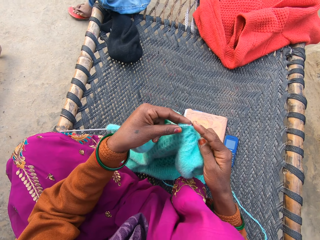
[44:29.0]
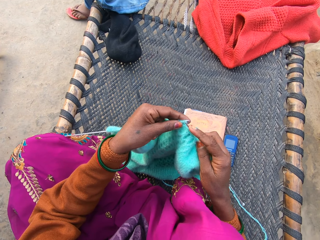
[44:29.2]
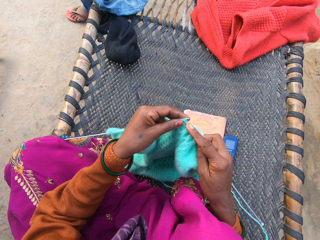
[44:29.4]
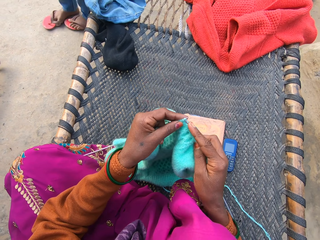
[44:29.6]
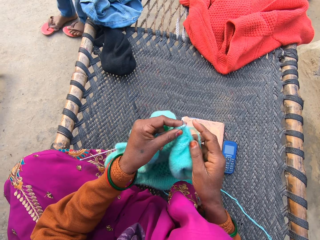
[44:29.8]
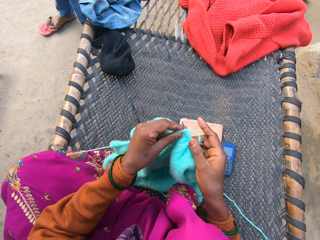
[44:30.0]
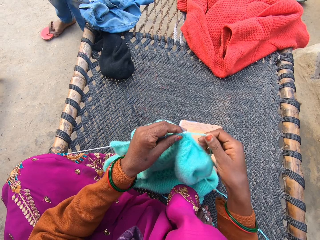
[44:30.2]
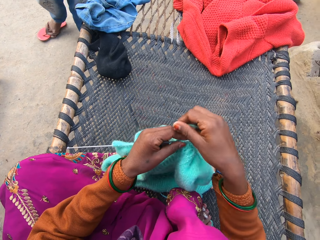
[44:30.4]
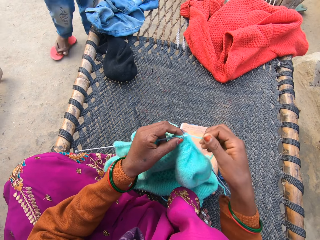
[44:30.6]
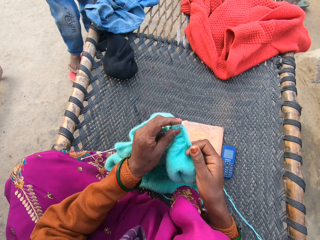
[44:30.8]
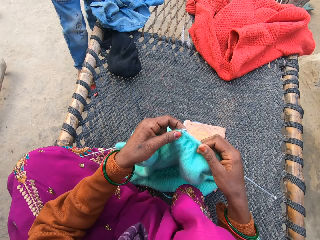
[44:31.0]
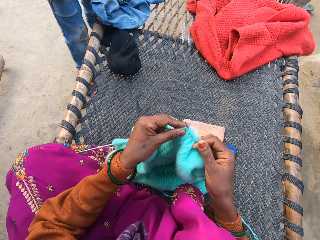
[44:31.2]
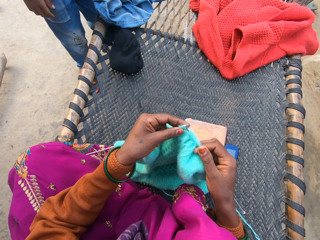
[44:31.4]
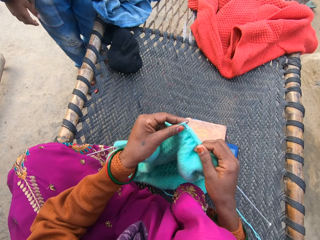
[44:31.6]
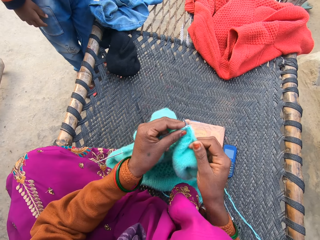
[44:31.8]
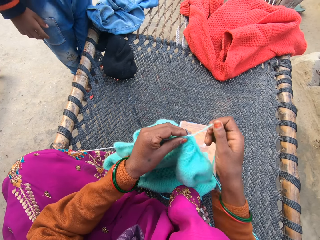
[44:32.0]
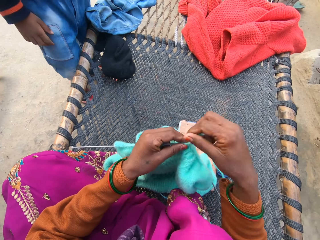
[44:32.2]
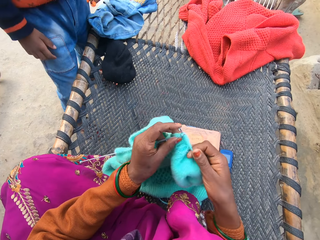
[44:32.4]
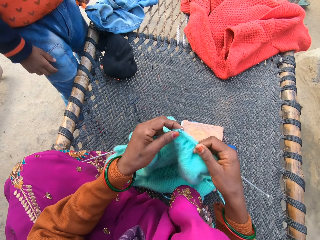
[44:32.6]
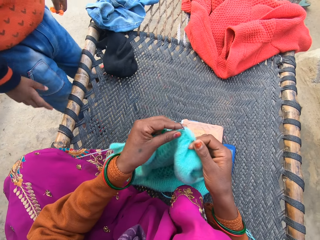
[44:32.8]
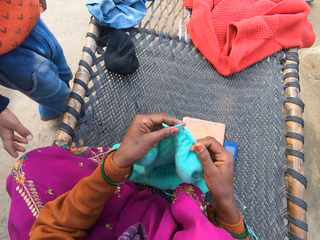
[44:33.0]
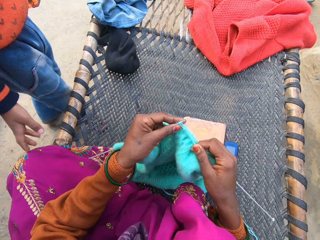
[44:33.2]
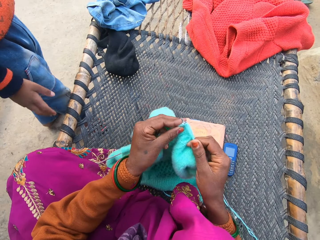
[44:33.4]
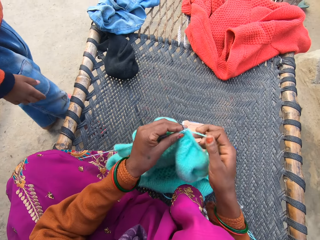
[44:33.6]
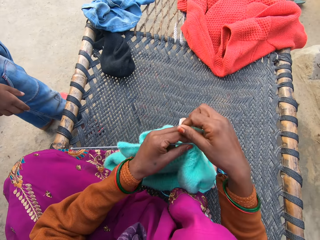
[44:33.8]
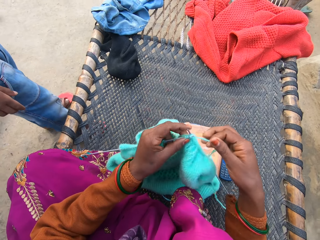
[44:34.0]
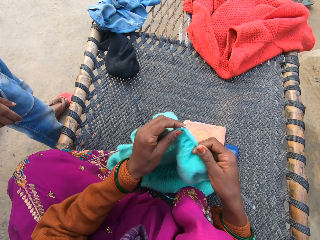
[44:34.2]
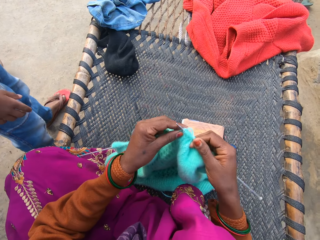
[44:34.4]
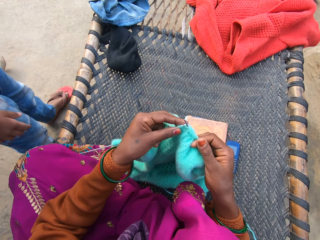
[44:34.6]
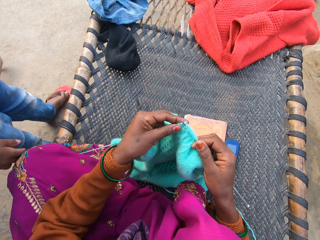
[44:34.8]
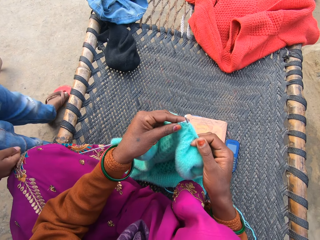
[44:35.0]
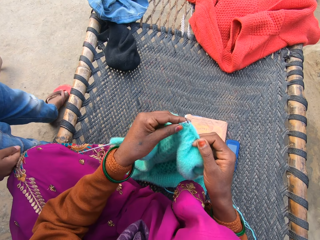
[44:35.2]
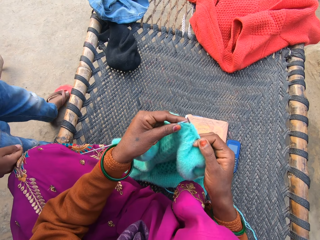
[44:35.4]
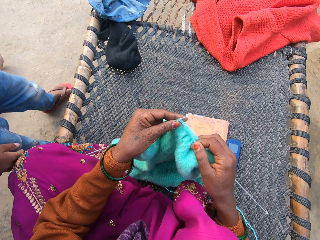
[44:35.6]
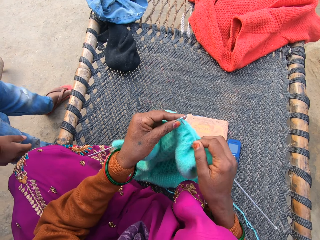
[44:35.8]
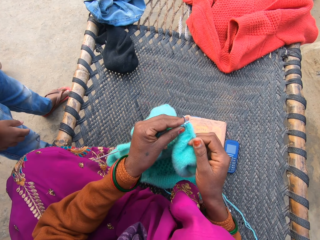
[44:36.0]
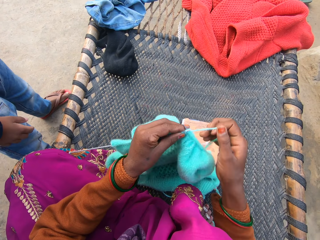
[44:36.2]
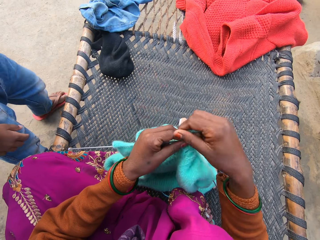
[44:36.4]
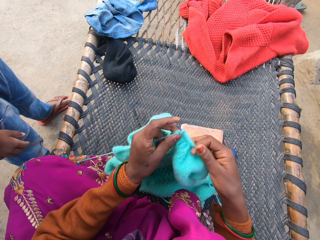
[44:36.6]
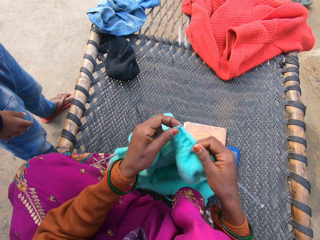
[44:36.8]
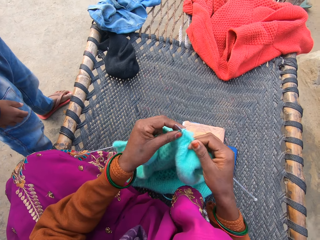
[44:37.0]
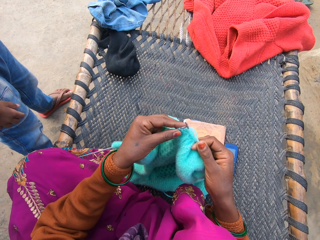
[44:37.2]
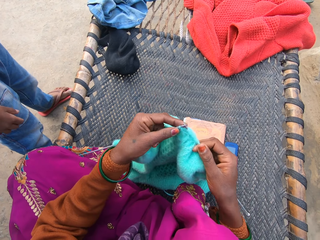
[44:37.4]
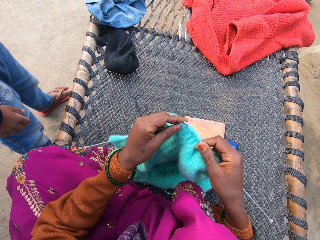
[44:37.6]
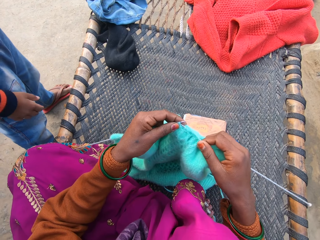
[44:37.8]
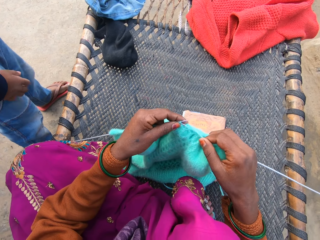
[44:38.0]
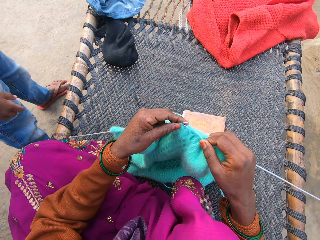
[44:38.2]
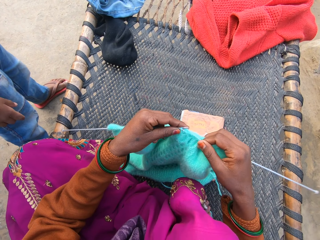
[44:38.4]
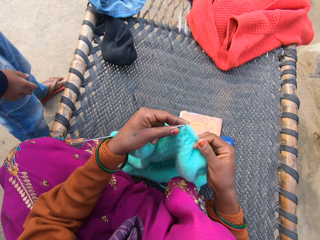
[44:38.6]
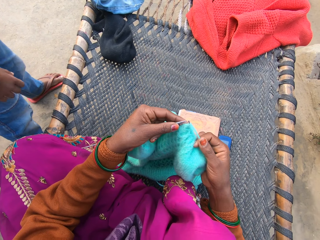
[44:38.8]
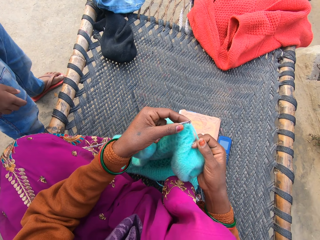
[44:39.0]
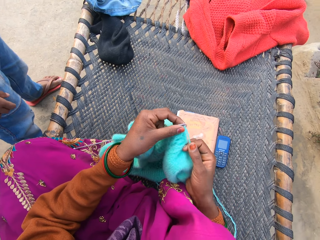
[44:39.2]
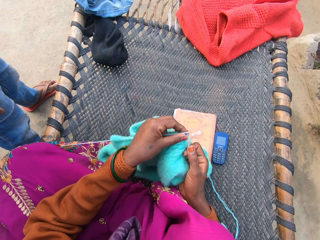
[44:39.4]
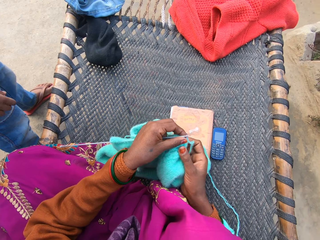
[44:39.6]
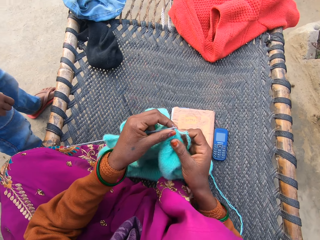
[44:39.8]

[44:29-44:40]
The camera wearer rolls the thread around the crochet. They sew the sweater. They roll the thread around the crochet. A boy interacts with the camera wearer. The camera wearer sews the sweater. They roll the thread around the crochet. They sew the sweater. They roll the thread around the crochet. They sew the sweater.

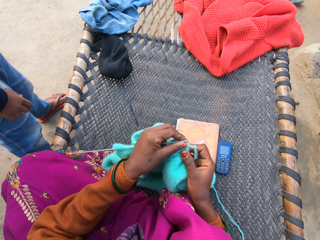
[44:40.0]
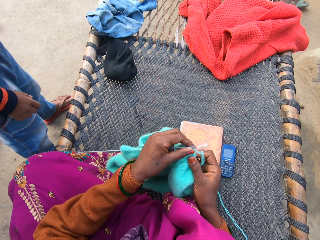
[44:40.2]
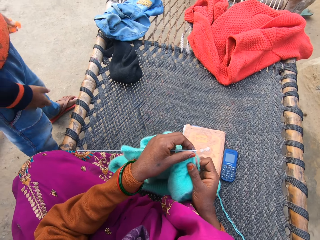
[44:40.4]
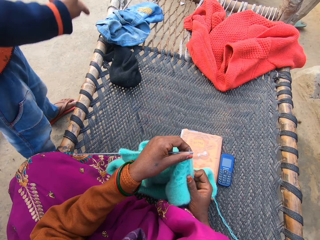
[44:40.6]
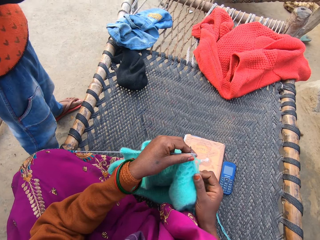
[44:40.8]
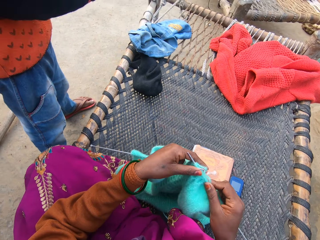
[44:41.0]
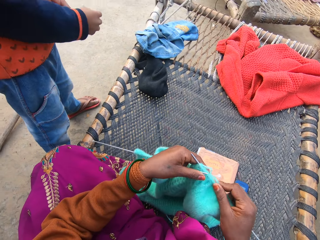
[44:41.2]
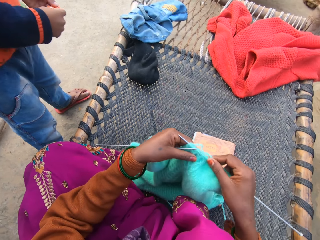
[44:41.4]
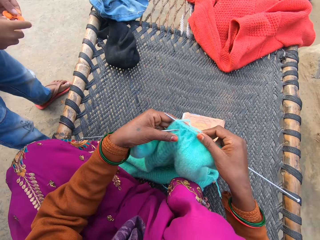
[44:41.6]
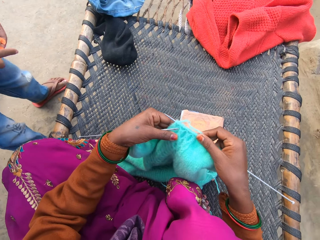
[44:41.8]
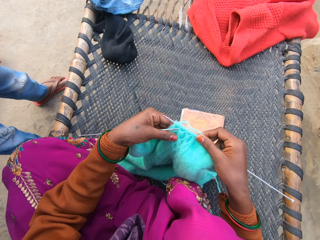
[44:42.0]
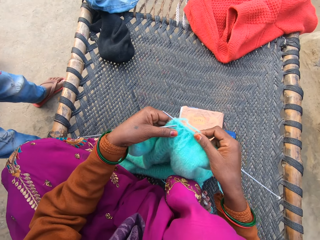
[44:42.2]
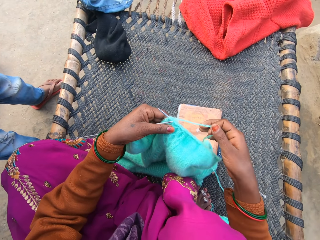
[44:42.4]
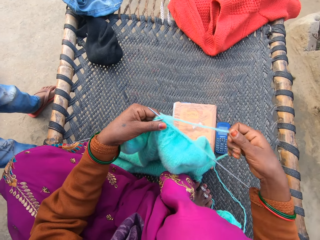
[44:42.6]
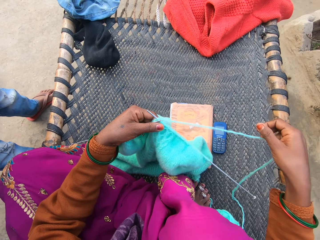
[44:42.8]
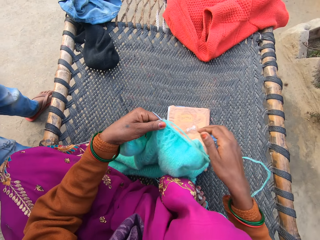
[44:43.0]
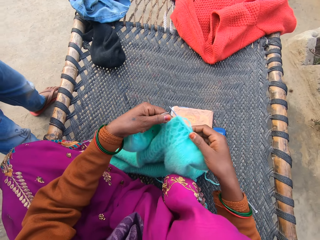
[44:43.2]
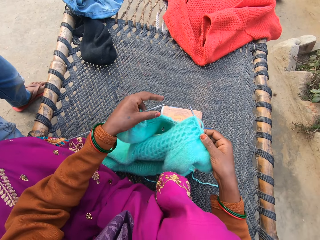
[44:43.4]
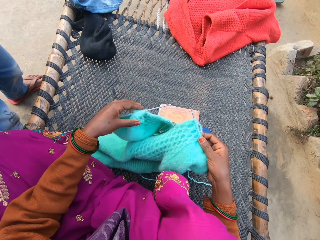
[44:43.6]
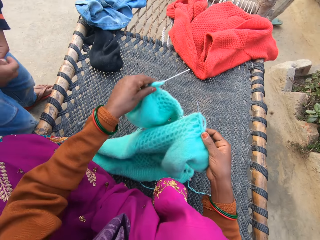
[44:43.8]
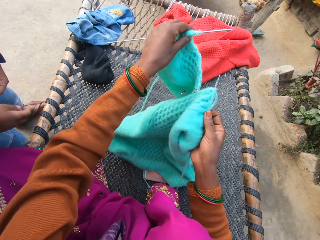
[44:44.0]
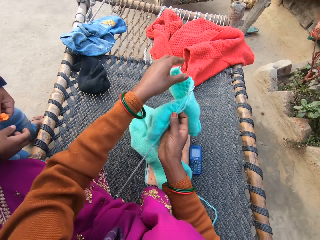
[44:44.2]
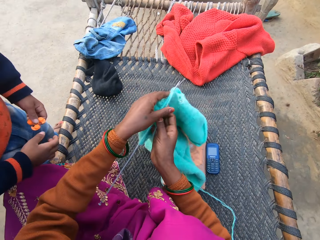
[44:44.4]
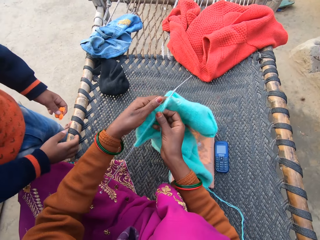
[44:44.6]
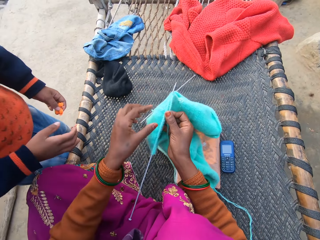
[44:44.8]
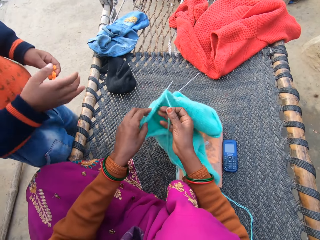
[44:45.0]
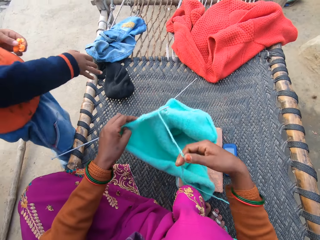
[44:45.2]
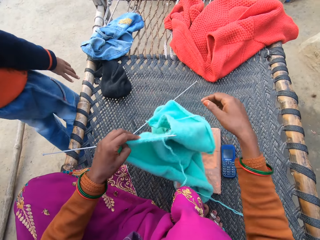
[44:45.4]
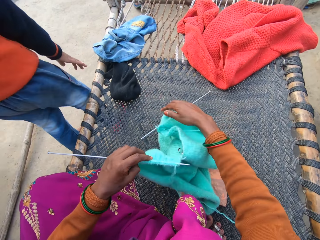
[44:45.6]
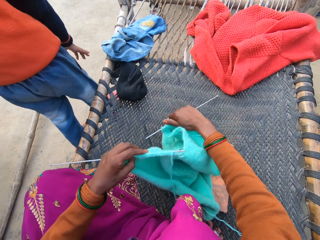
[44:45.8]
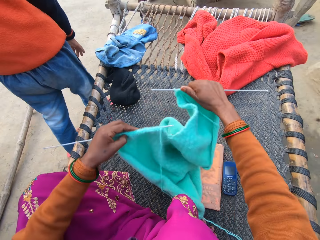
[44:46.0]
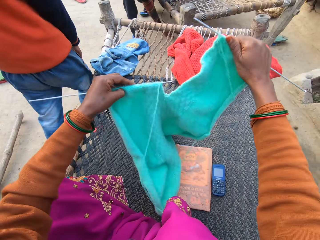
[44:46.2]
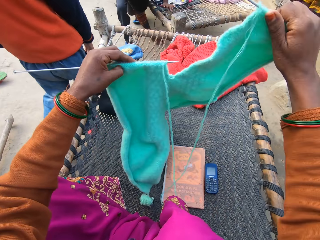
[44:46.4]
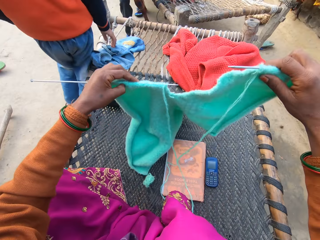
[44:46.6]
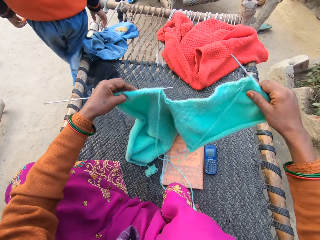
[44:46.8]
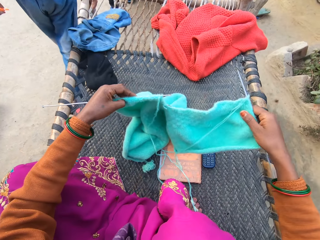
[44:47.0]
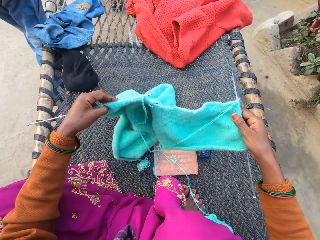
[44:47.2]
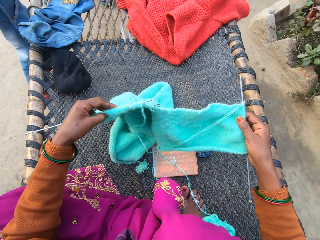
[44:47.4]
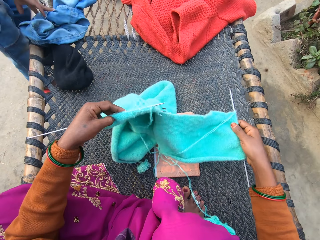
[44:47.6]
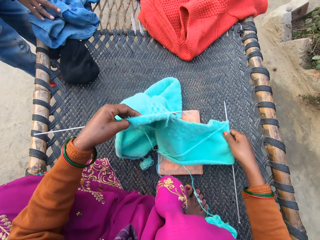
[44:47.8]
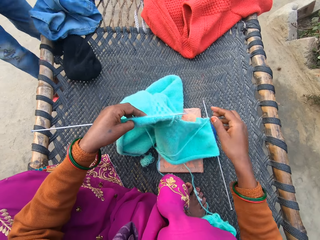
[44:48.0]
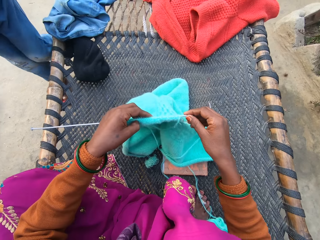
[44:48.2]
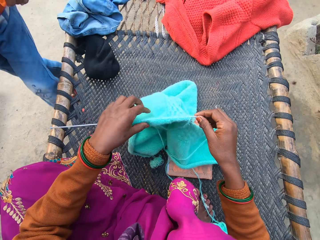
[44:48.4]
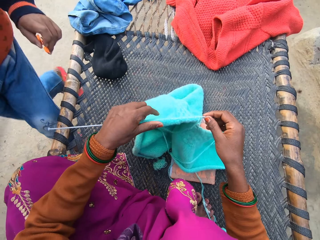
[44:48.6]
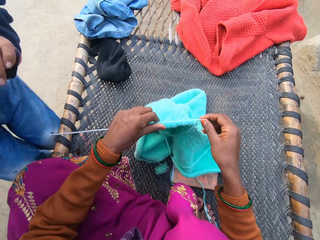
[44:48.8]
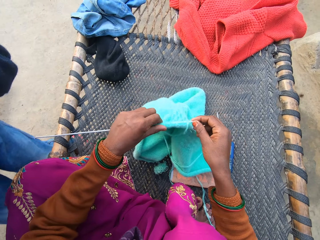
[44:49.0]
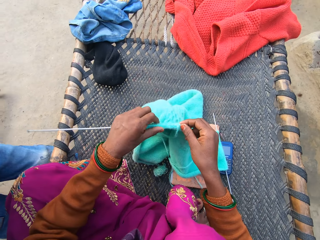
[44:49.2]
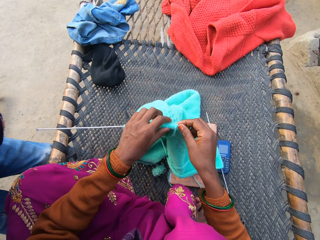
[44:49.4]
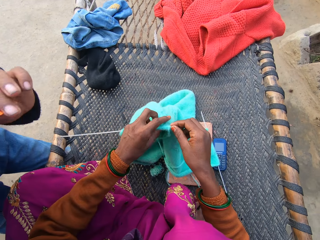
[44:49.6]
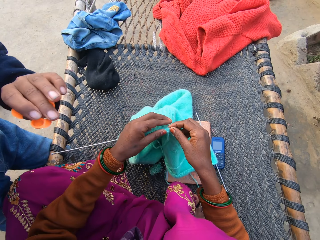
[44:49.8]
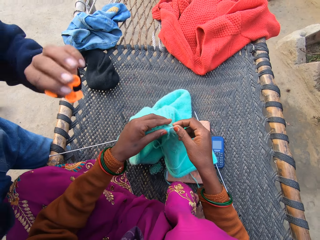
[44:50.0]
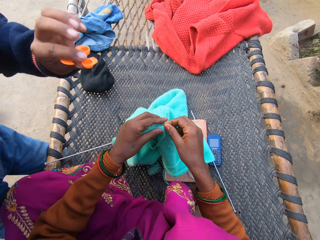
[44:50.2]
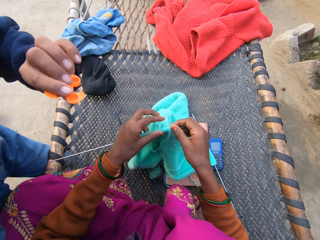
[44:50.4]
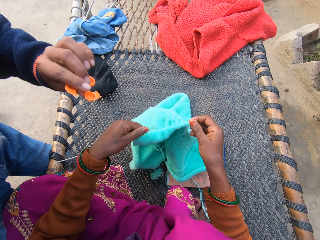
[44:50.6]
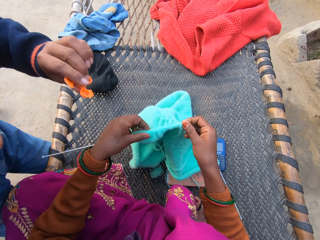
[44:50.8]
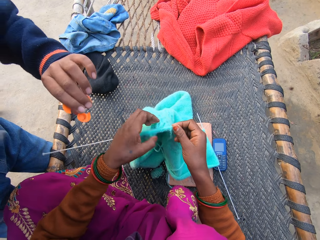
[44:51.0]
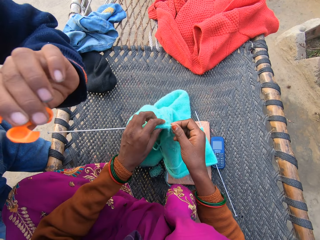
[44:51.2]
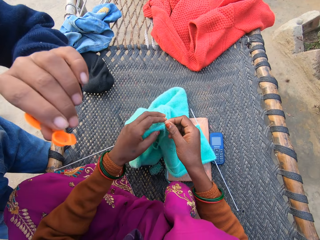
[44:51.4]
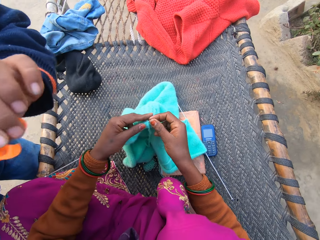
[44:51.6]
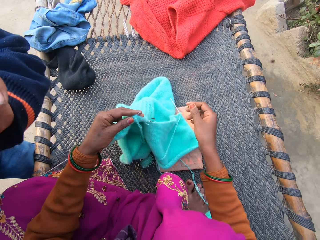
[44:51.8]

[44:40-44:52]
The camera wearer holds the sweater. A person moves the hands. The camera wearer holds the thread. They hold the sweater. The person talks to the camera wearer. The camera wearer holds the sweater and lifts the sweater with the hands. A boy picks up a paper from the floor with his right hand. The camera wearer holds the sweater. Another boy touches a pair of trousers on the cane chair with his right hand. The camera wearer puts the crochet on the woven table and holds the crochet with the hands. The second boy shows a toy in his left hand to the camera wearer. The person moves the hand.
